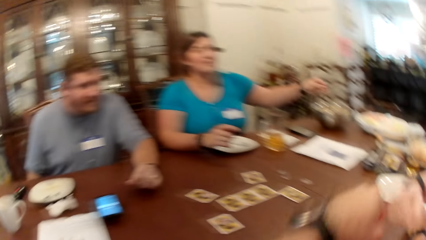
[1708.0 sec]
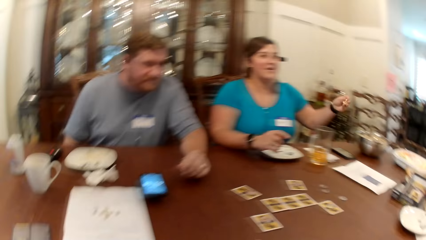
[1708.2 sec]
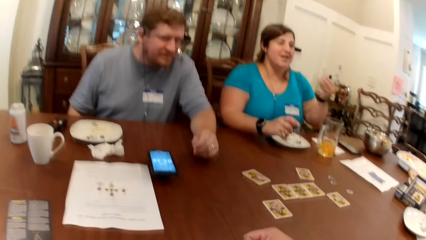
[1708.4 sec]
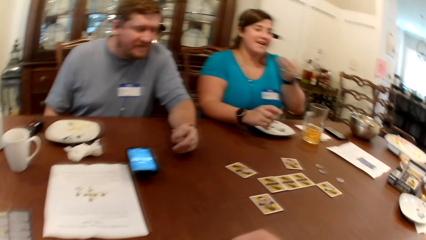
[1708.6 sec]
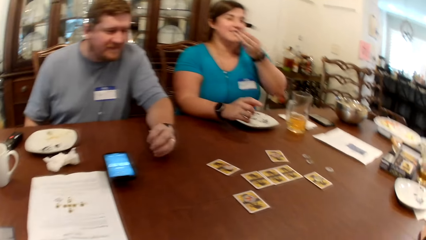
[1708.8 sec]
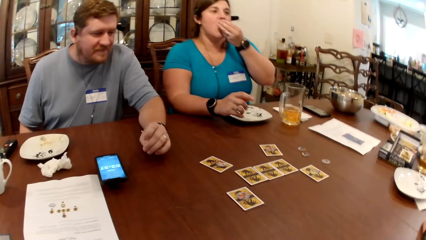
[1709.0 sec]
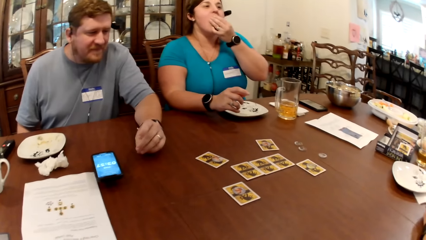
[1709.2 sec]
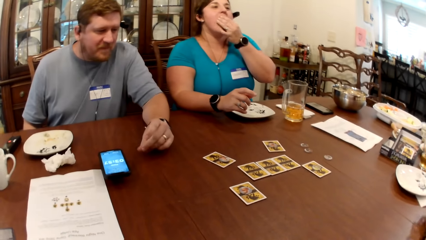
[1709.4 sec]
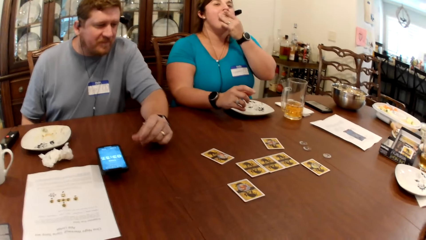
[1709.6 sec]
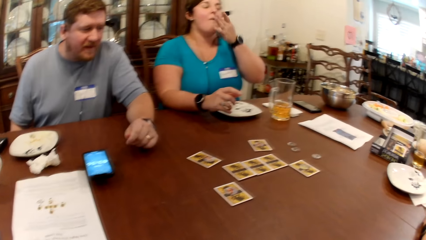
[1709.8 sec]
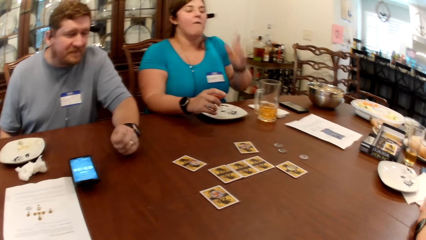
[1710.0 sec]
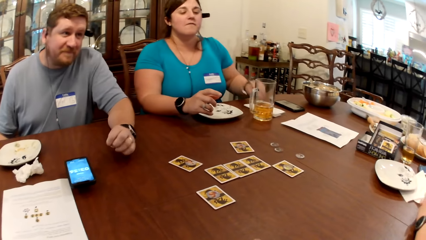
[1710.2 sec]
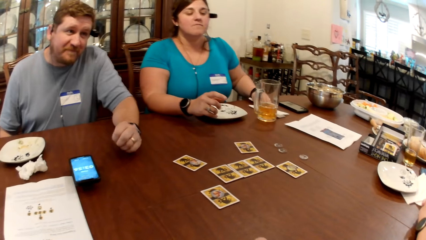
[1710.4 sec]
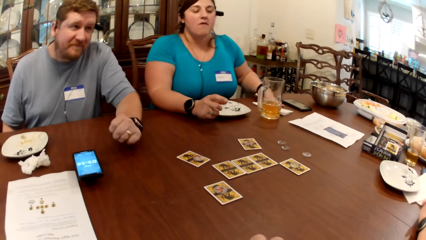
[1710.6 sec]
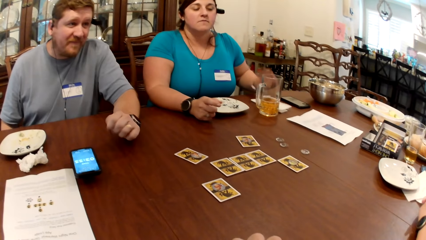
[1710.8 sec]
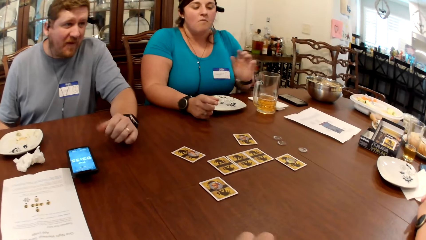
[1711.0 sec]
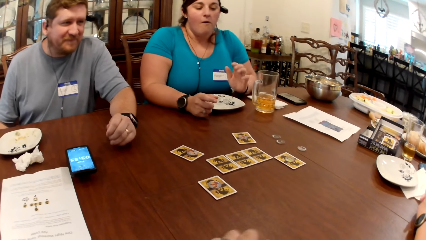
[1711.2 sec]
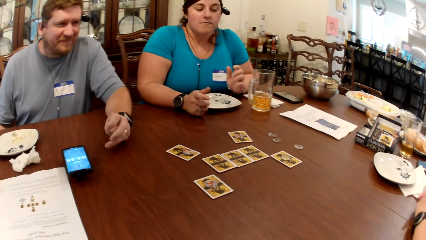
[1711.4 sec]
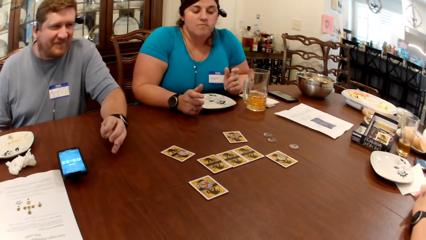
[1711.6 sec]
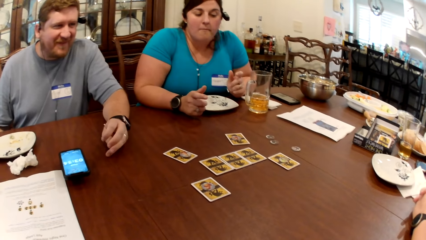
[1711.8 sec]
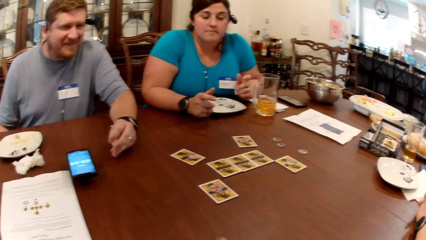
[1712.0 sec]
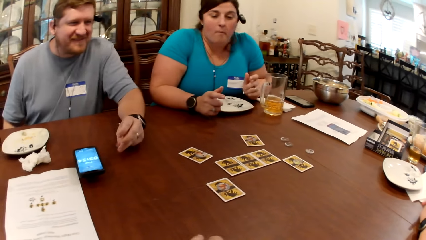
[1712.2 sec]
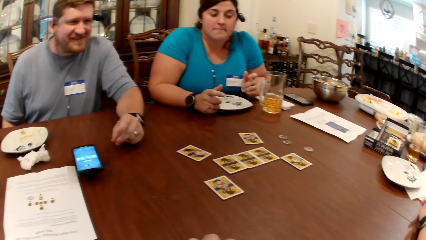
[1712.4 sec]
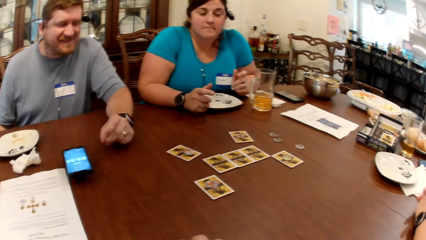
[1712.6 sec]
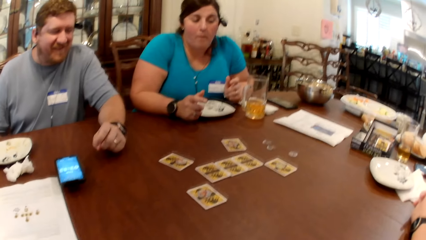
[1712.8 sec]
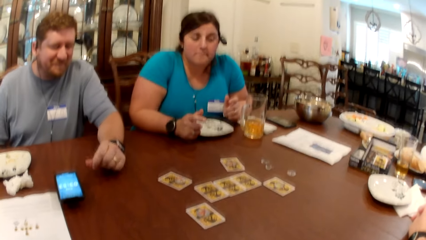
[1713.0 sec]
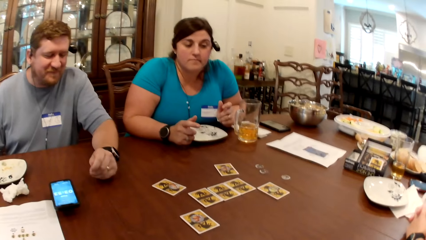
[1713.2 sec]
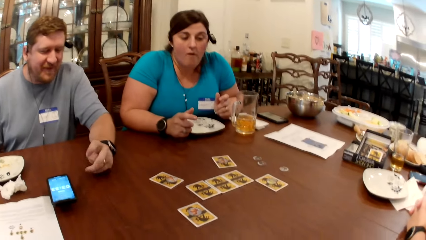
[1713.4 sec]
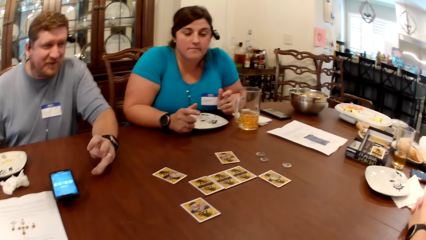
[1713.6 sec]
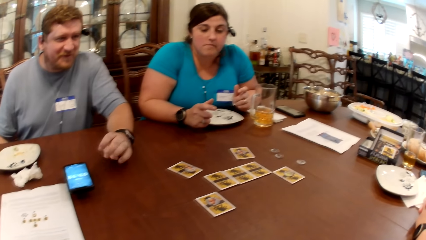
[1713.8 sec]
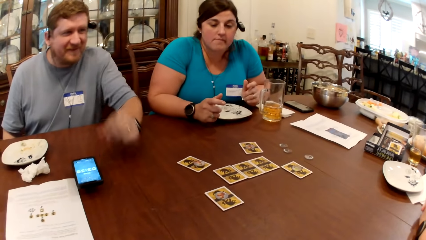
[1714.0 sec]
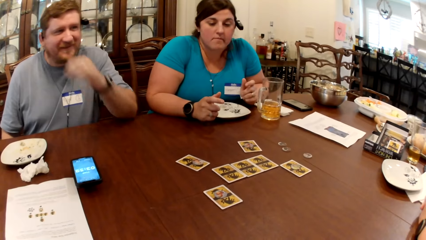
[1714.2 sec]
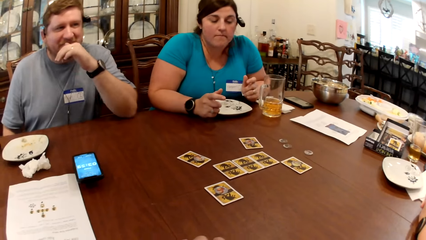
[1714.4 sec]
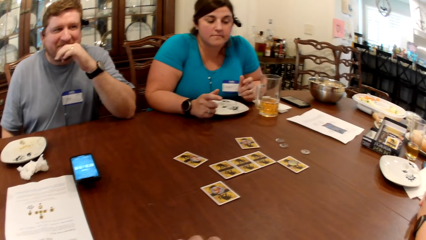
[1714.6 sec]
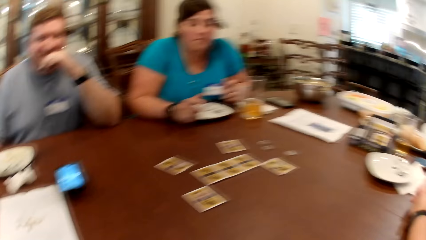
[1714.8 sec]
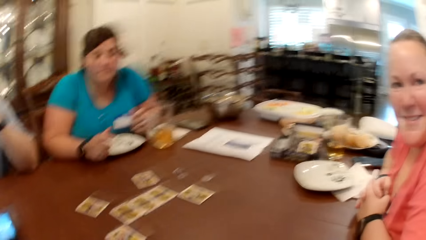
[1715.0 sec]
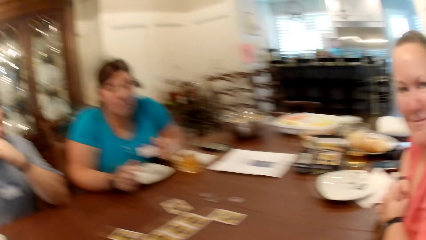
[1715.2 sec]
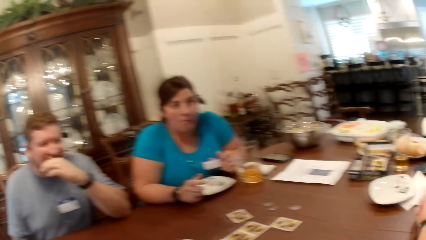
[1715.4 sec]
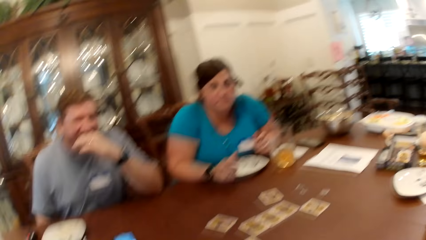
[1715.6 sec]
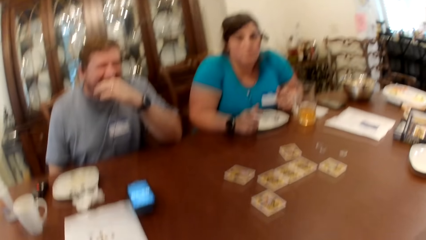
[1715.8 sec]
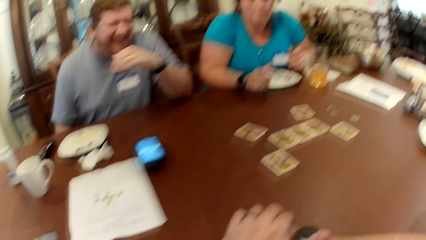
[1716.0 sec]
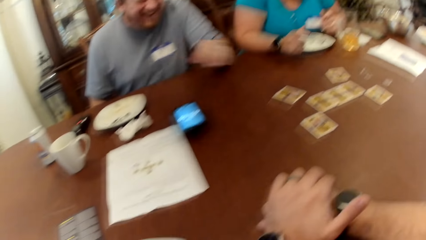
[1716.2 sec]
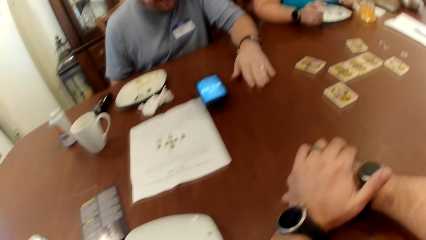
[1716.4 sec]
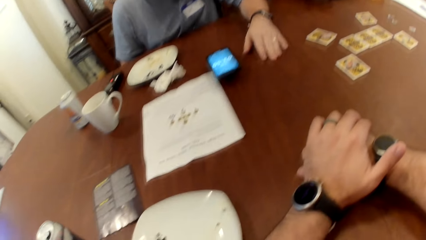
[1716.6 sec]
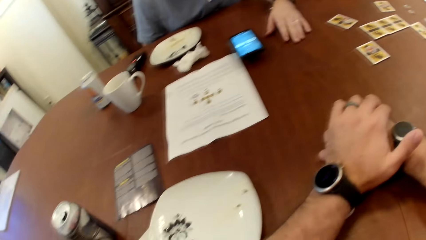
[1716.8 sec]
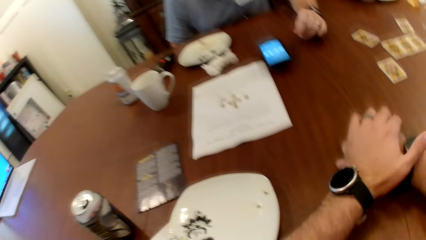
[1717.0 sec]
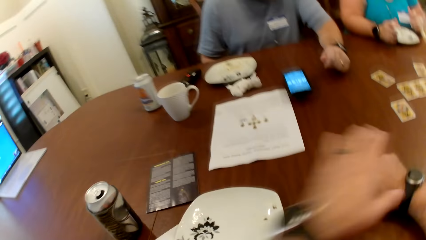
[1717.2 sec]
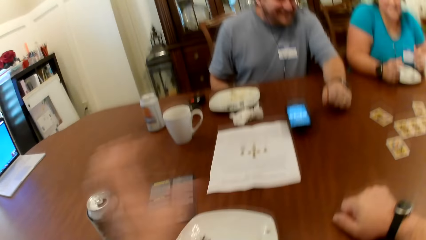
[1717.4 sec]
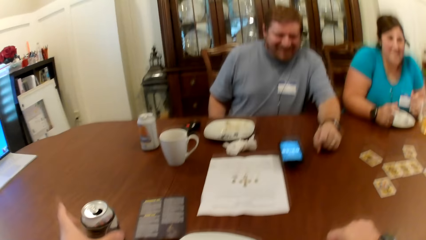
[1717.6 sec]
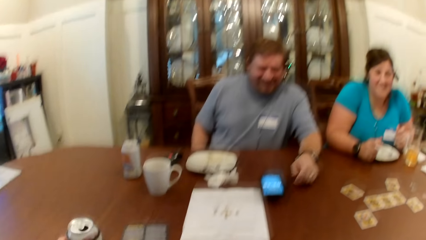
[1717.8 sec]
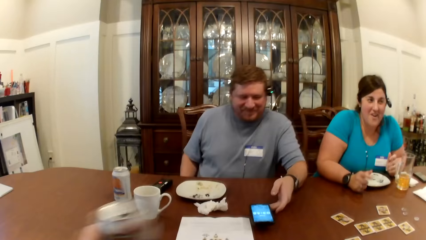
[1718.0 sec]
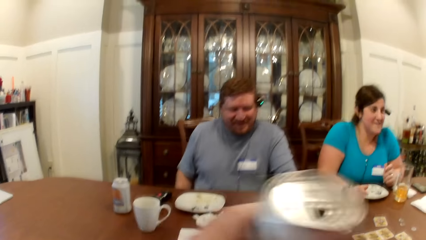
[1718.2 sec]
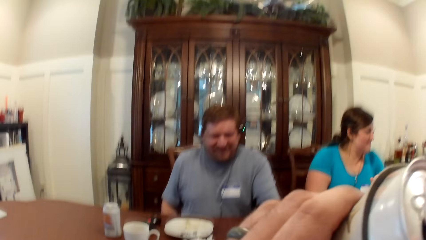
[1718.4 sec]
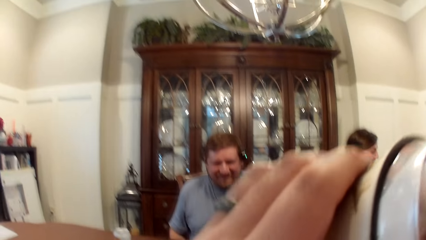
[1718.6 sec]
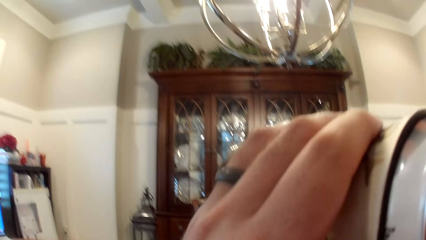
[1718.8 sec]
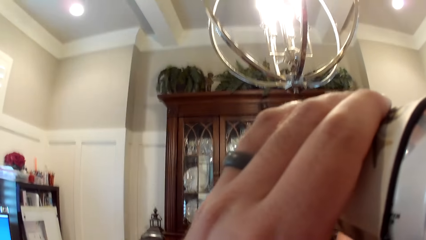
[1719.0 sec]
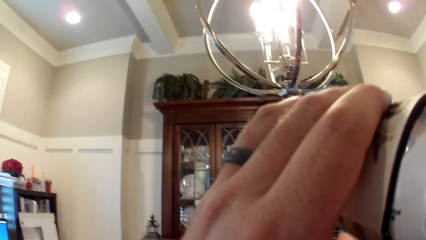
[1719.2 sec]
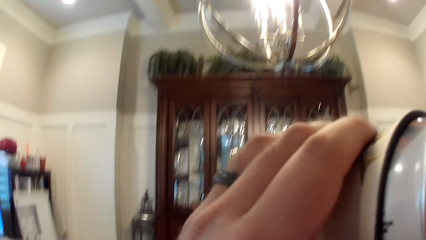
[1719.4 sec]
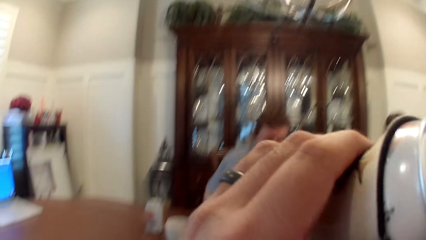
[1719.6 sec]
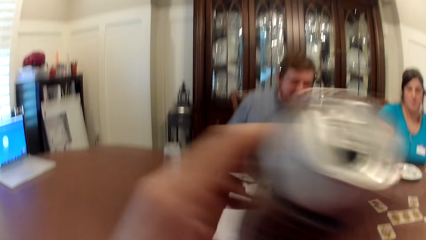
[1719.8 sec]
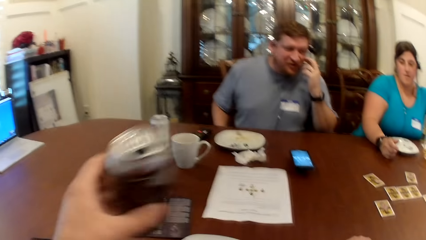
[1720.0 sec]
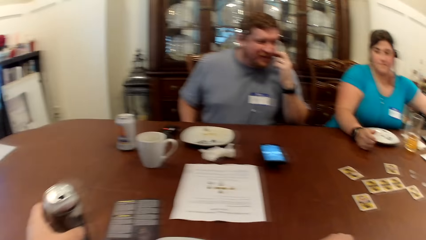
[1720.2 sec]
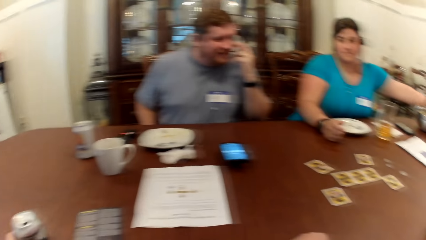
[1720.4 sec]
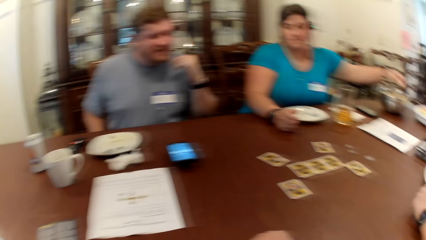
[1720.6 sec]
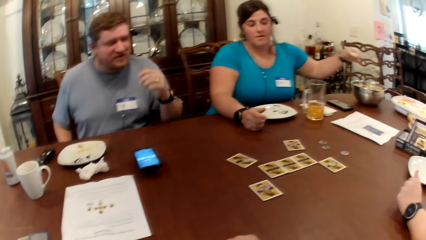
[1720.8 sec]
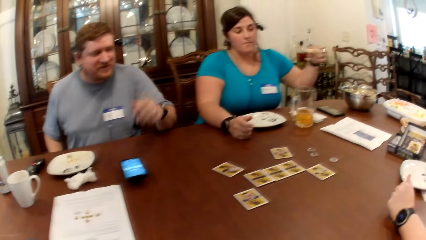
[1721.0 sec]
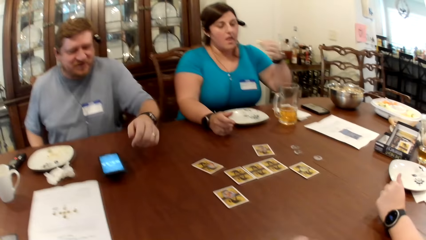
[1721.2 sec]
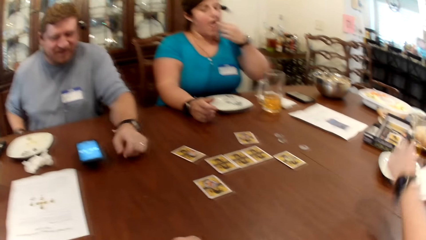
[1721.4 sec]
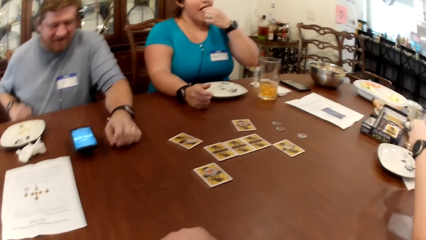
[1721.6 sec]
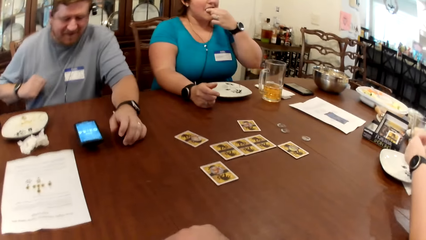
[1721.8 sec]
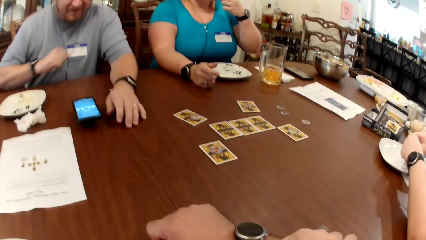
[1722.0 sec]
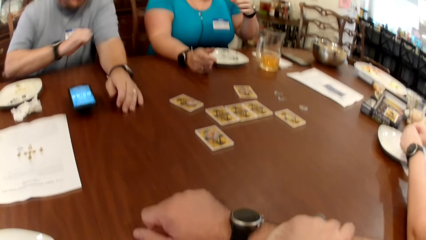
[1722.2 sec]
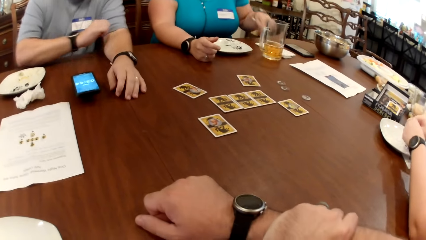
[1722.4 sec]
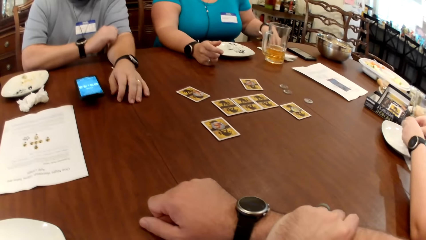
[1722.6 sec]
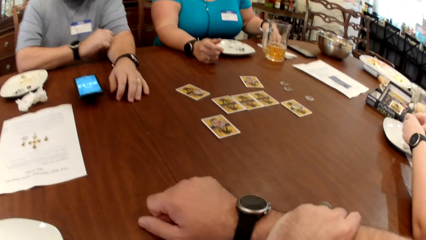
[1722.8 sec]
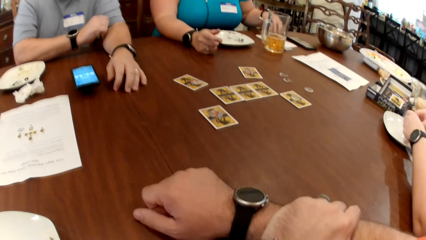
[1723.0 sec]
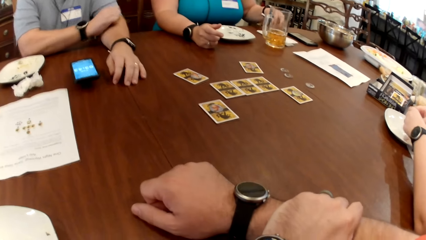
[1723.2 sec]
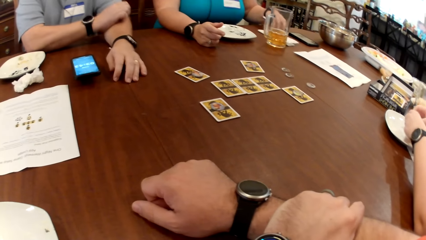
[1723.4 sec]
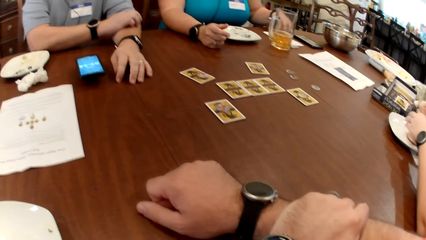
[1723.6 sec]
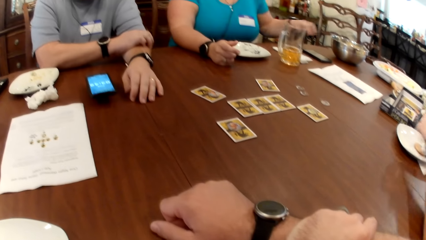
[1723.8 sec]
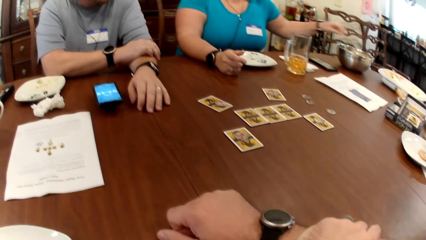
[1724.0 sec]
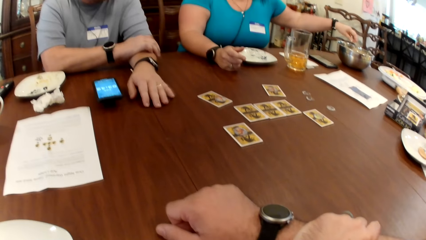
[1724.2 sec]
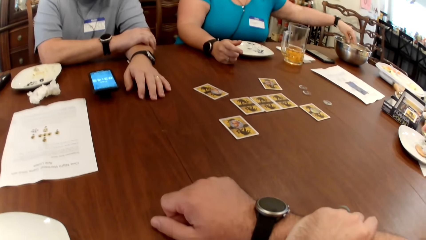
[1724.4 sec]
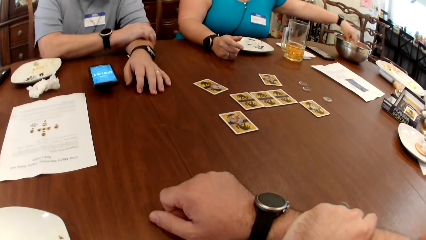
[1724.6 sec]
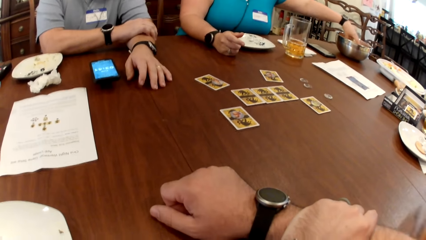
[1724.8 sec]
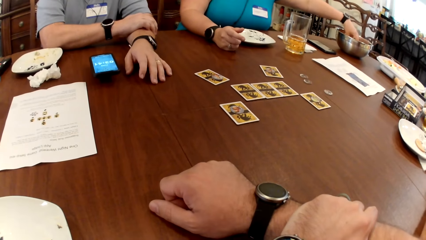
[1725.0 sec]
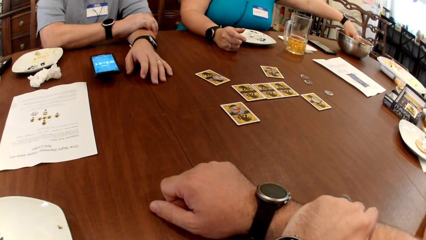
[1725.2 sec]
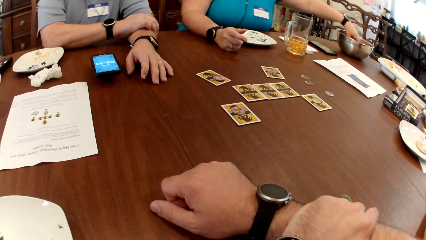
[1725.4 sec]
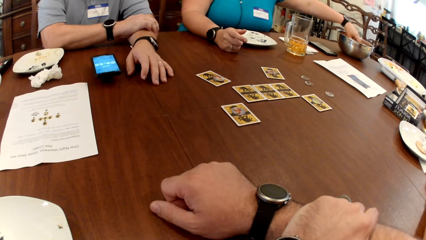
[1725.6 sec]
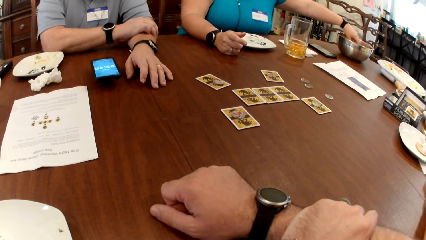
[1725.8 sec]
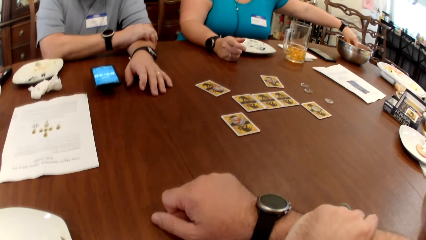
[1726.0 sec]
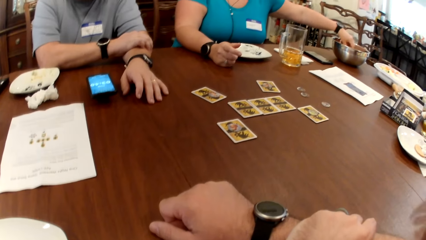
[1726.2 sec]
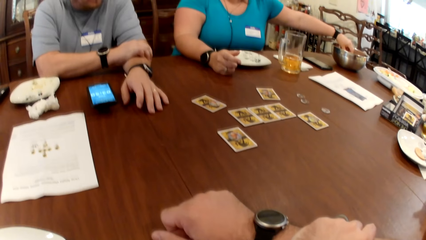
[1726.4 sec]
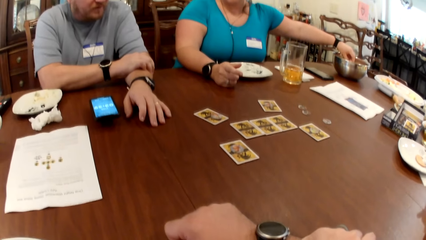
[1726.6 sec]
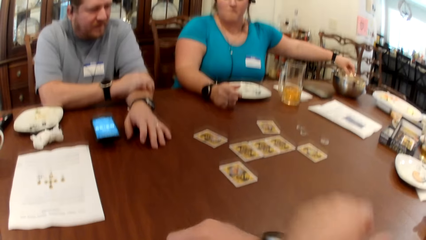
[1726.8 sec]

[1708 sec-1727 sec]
The camera wearer bumps fists with a woman. He shakes hands with a lady. Another woman eats the biscuit in her left hand. The camera wearer converses with a man, the lady and another lady. A man touches the table with his left hand. The camera wearer laughs. He picks up a can or bottle of beer on the table with his left hand. He drinks beer from the can. The other woman picks a biscuit from a bowl on the table with her left hand. The camera wearer drops the can on the table. The man touches the table with his left hand. The other woman eats the biscuit in her left hand, and picks a biscuit from the bowl on the table with her left hand.
